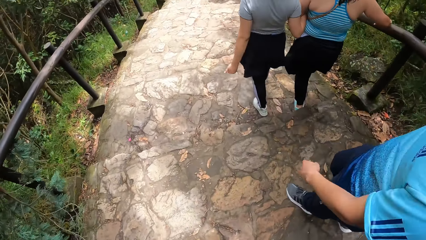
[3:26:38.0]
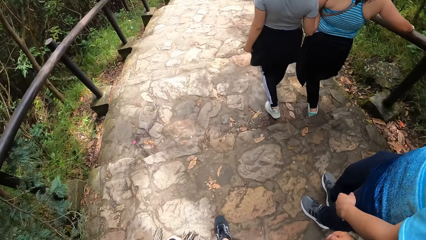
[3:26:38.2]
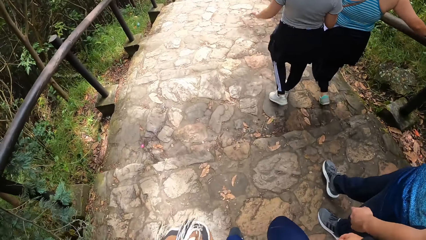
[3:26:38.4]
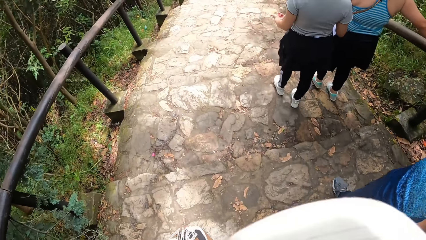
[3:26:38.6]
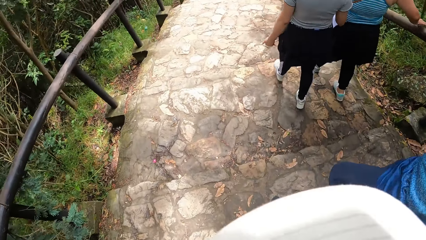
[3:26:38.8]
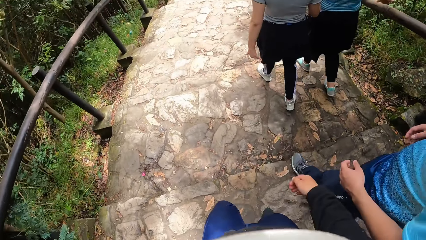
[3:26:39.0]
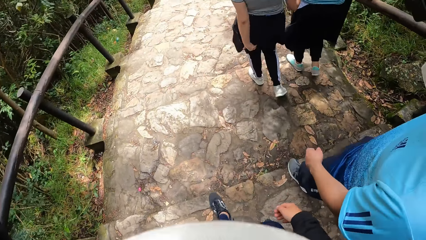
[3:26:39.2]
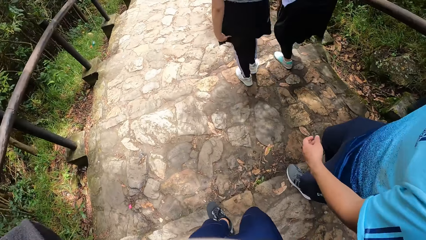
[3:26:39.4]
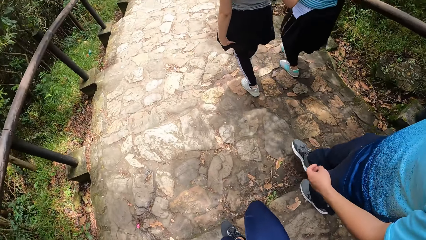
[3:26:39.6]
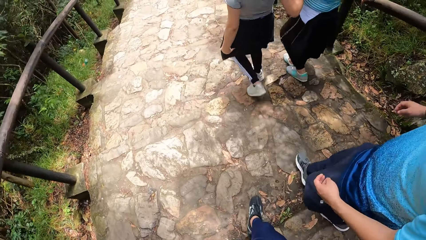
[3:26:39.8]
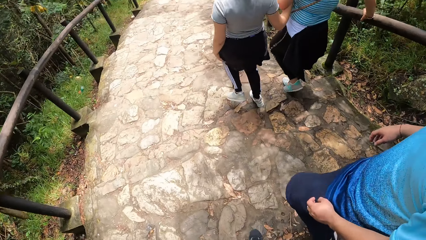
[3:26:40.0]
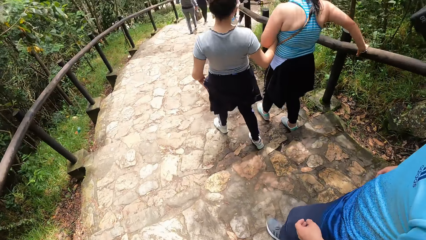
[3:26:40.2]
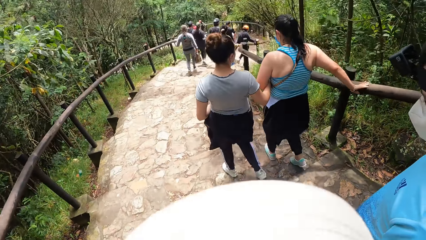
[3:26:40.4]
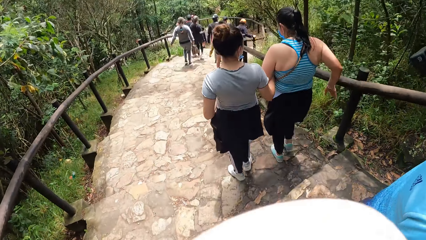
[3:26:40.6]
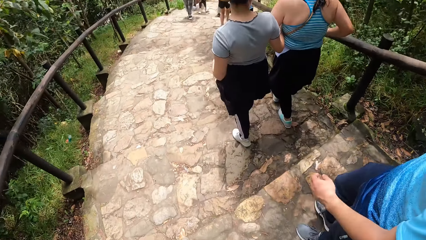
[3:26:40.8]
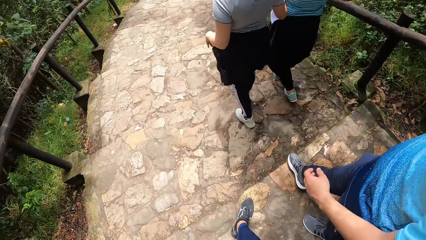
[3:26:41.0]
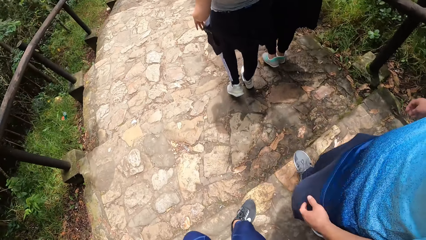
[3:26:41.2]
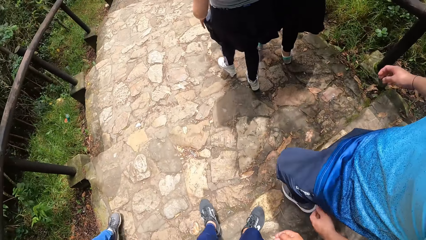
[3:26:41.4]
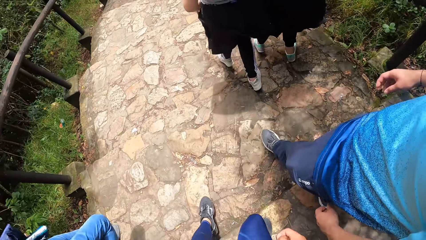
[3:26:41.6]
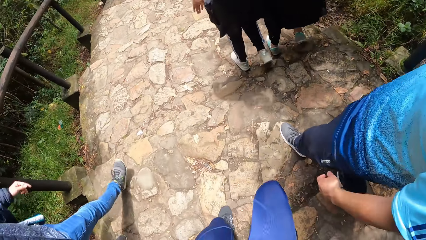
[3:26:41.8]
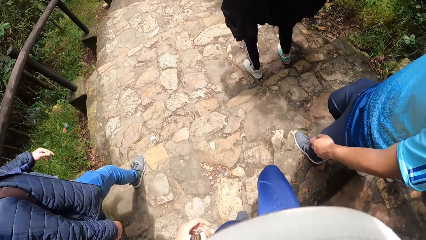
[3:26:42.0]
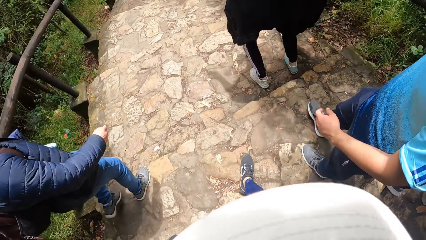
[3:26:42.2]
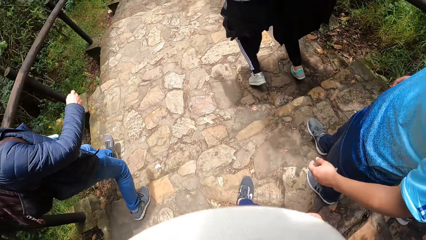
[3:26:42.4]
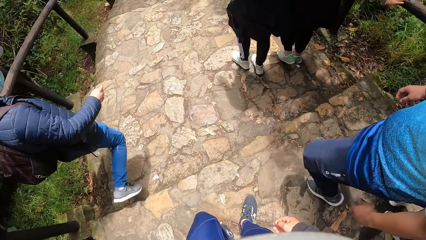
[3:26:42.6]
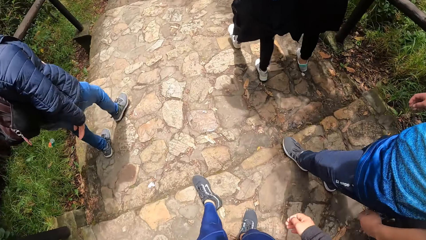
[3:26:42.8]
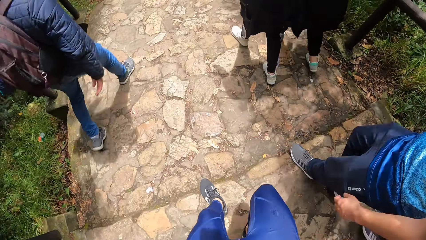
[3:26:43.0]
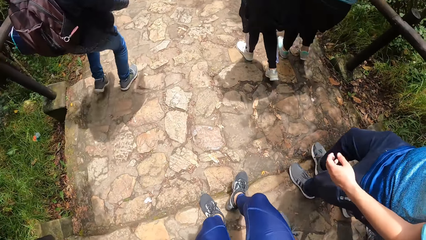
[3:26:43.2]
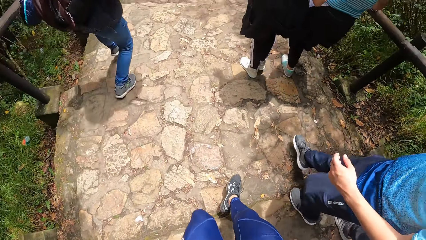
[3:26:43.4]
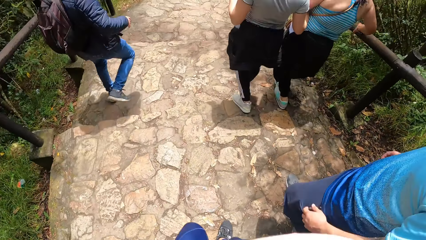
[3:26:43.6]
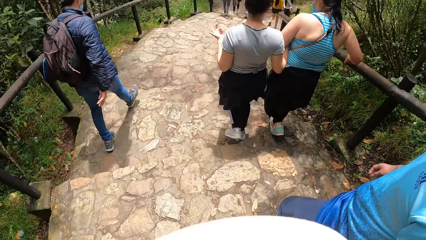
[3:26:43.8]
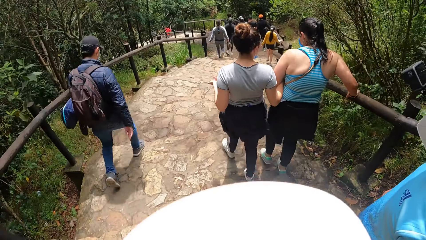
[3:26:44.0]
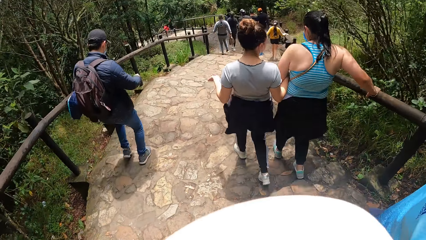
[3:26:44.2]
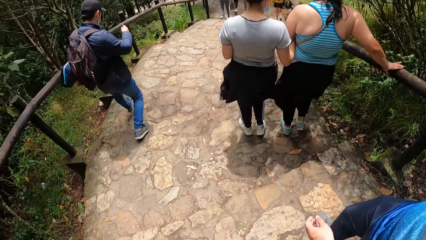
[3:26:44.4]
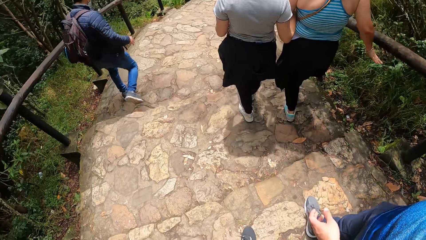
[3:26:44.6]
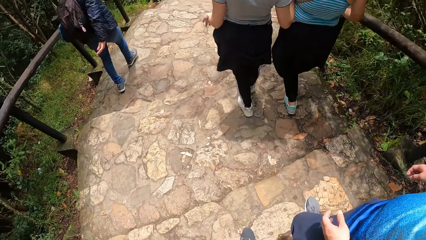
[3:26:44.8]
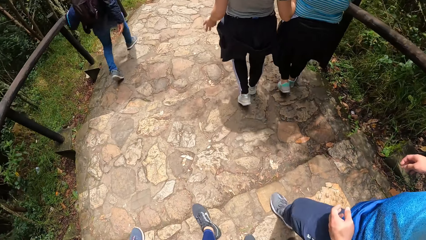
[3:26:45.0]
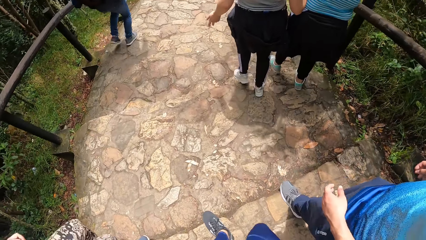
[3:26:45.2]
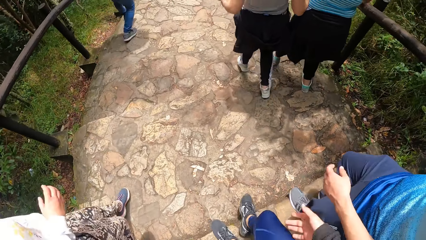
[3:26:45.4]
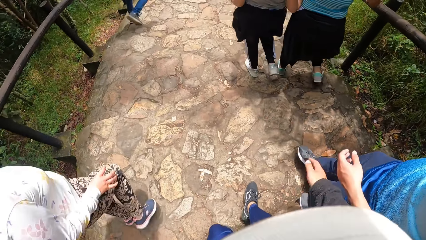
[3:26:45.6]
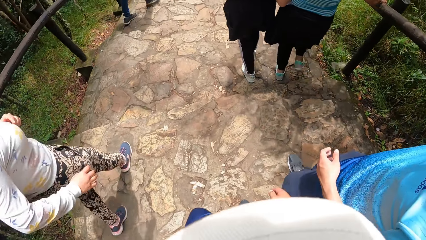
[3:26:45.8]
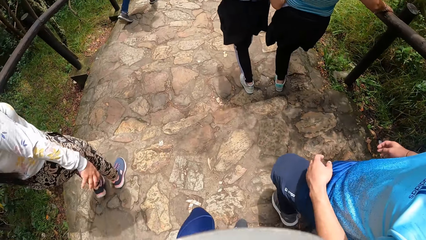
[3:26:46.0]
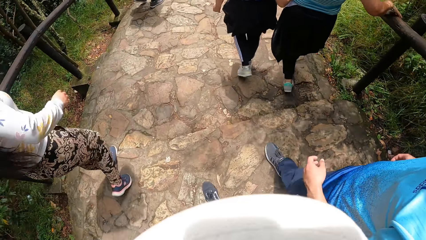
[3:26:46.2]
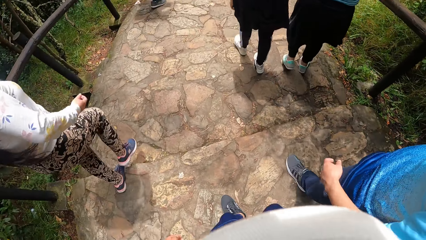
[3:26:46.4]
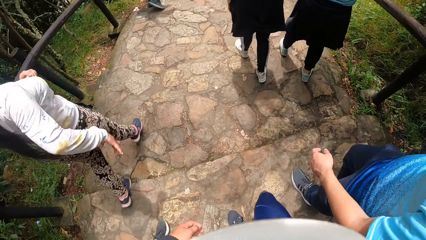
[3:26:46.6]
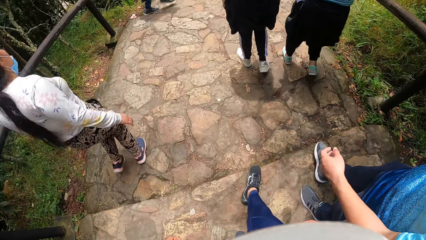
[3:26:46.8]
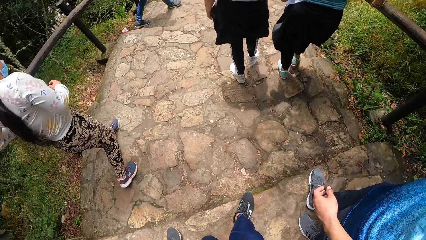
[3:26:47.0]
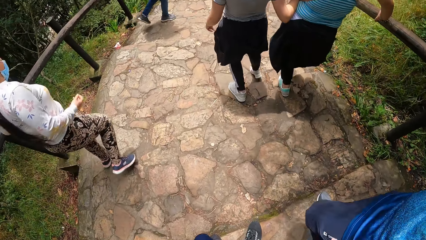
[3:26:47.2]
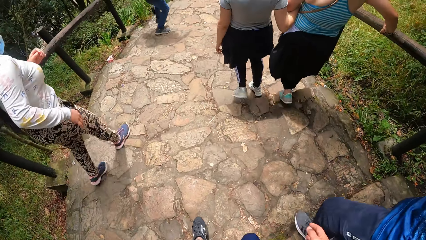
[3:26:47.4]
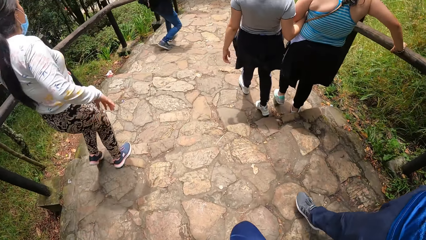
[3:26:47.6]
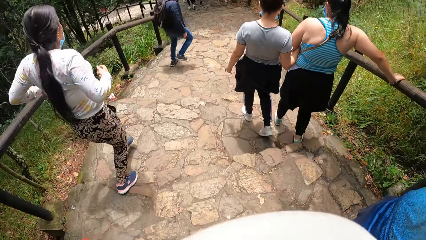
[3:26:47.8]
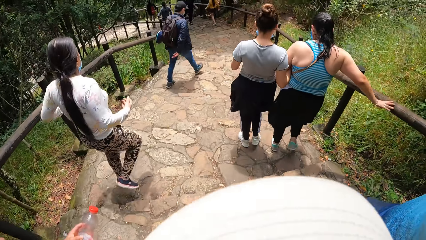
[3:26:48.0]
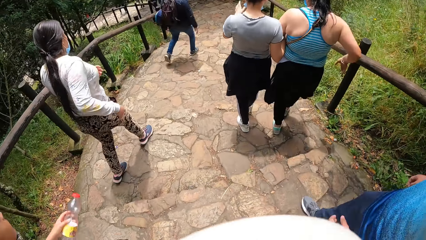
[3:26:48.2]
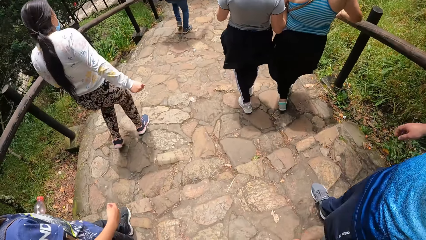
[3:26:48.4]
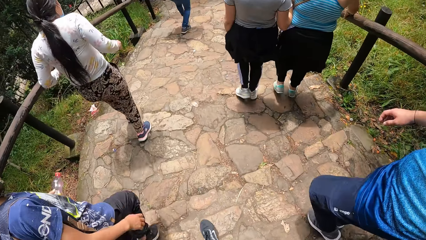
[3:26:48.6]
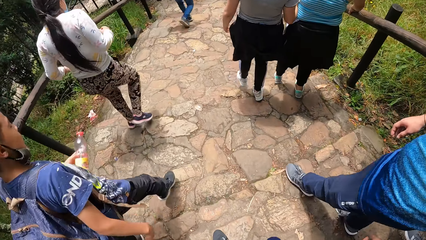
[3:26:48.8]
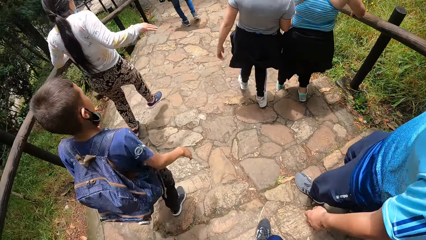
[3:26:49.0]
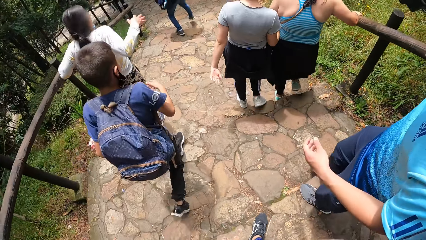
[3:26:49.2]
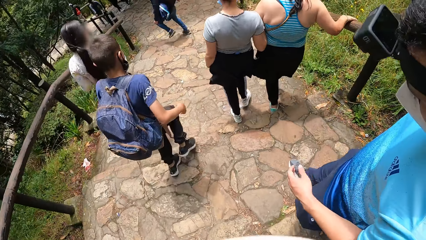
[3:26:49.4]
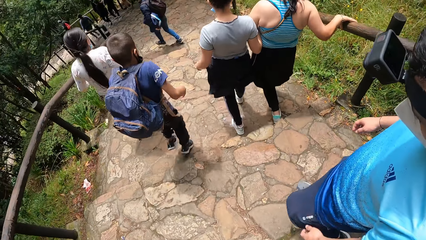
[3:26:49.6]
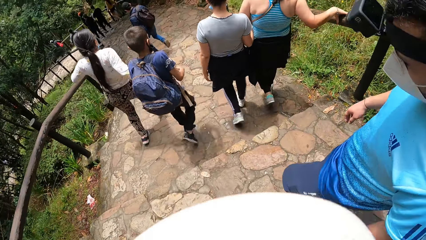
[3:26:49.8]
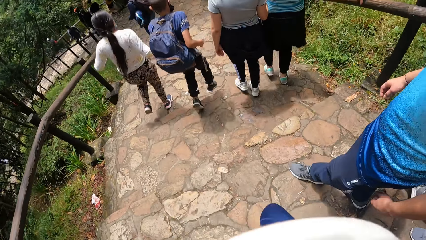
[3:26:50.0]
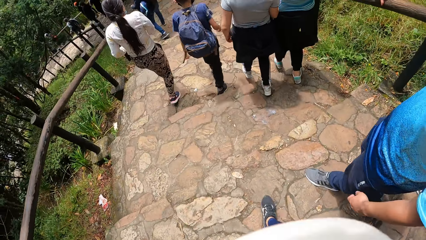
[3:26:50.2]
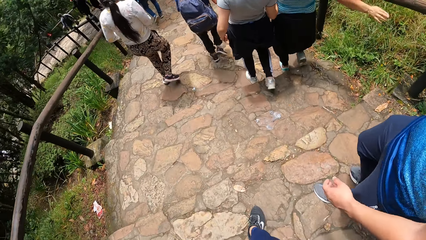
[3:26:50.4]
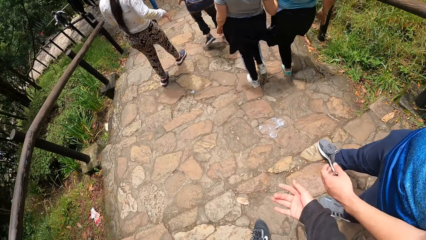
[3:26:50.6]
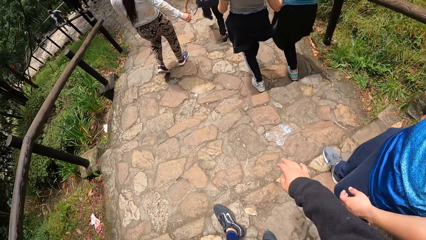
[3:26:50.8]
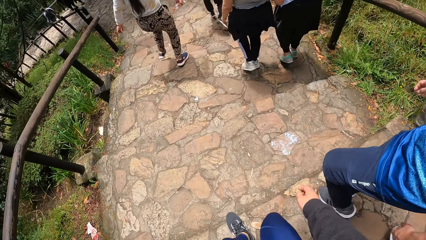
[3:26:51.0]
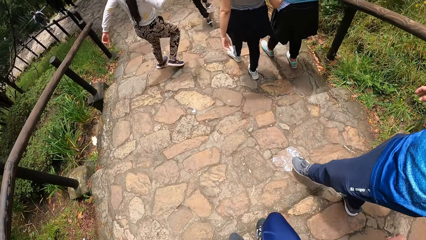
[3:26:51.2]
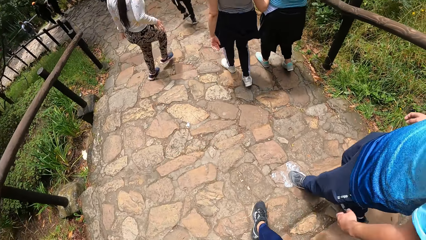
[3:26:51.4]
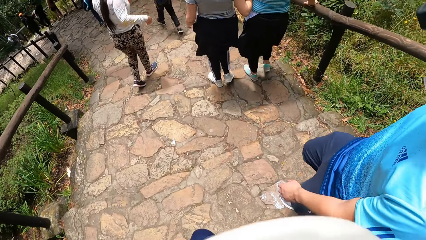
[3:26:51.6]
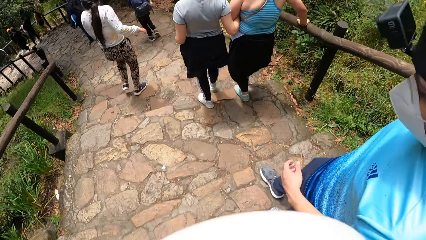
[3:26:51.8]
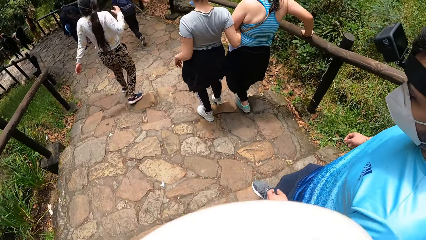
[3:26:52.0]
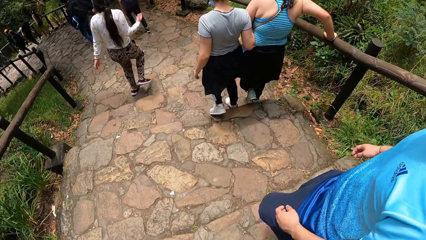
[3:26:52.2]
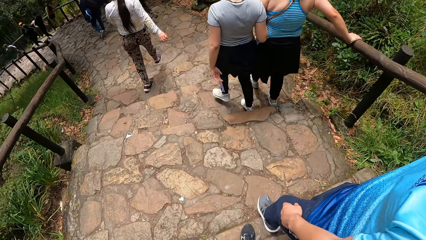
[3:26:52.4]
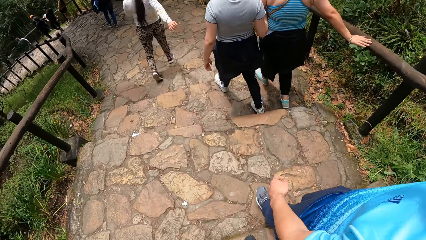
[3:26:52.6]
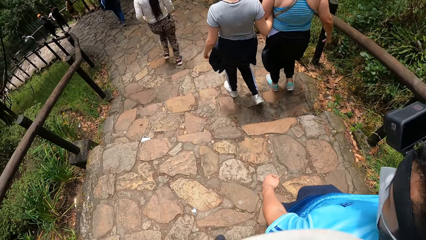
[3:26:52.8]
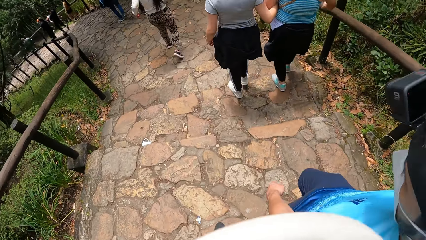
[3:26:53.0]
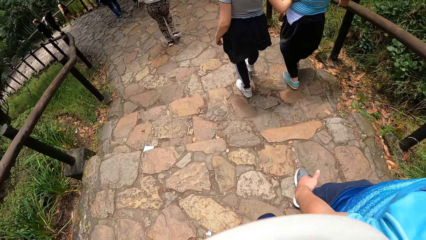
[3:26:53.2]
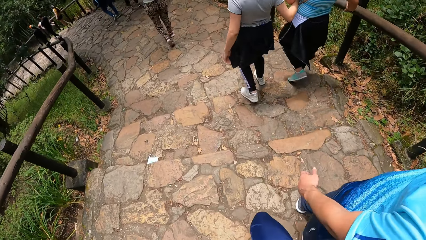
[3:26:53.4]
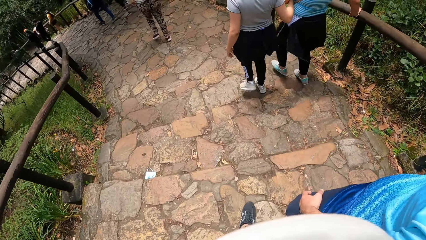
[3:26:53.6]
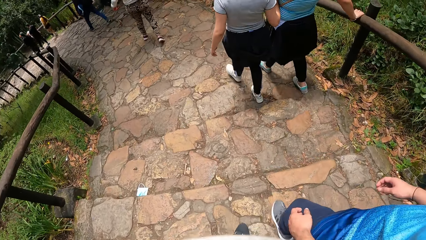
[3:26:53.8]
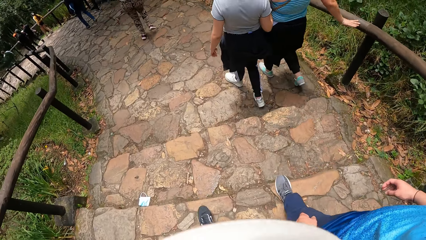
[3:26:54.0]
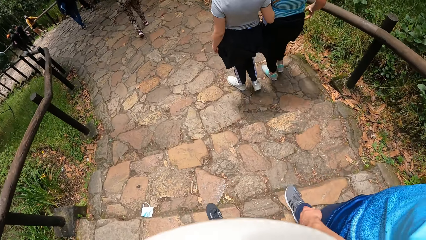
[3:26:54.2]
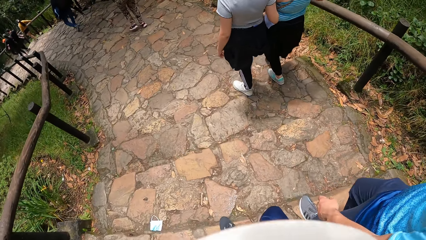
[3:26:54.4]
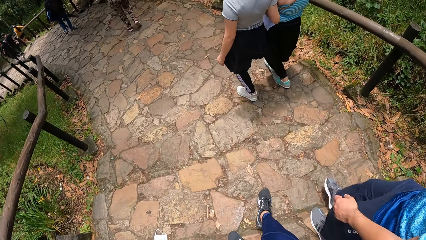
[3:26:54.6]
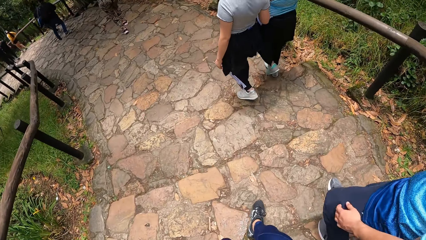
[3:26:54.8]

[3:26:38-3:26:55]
The camera wearer climbs down a stairway on the hill with the man. The man goes down the stairs. The camera wearer goes down the stairs.
